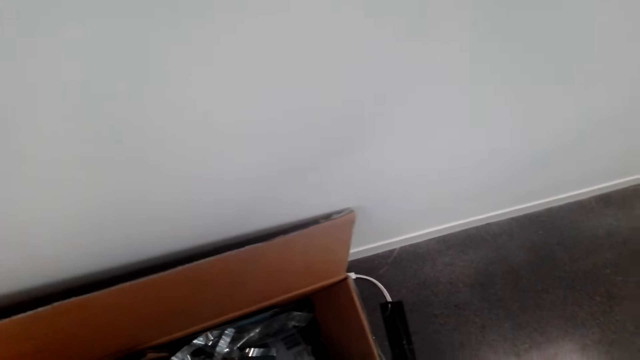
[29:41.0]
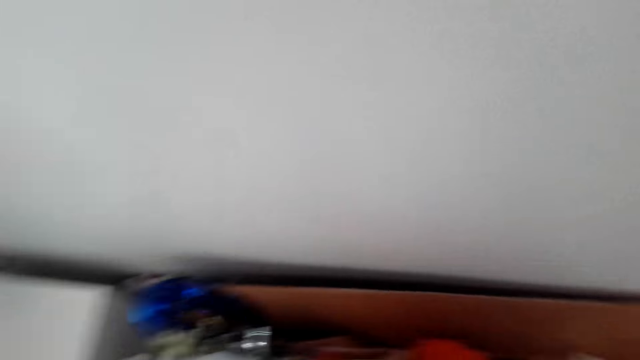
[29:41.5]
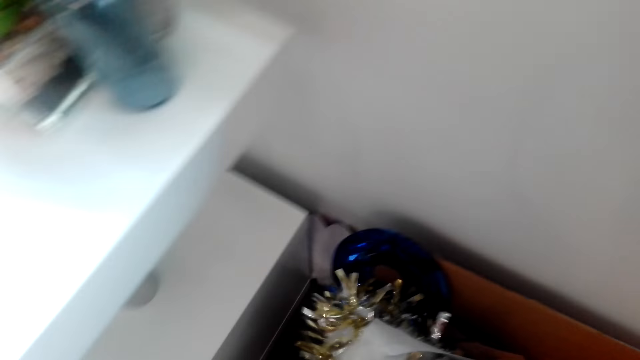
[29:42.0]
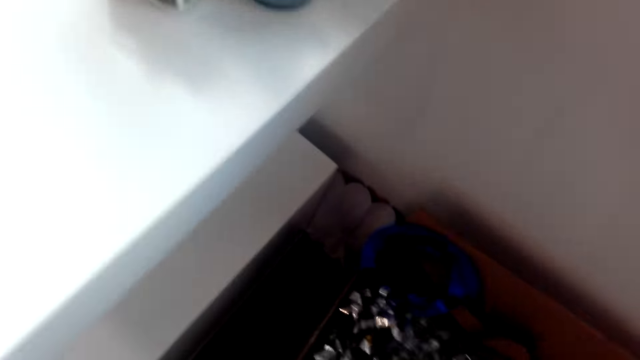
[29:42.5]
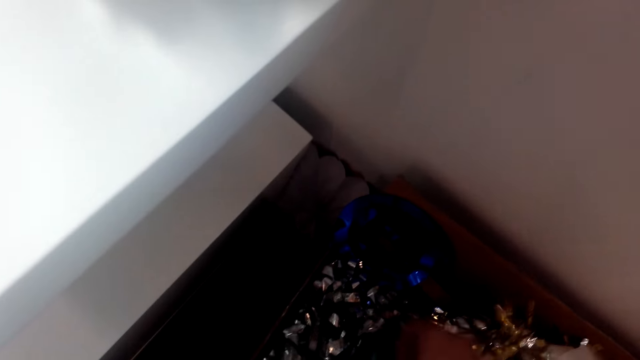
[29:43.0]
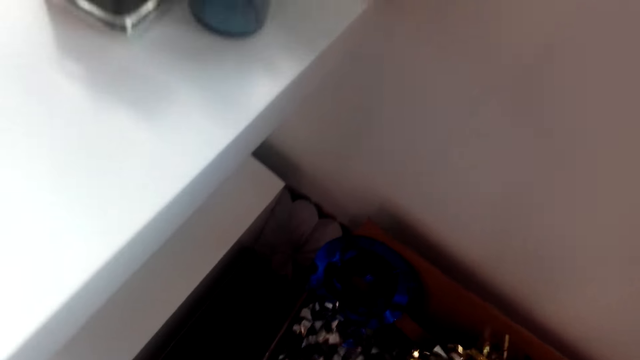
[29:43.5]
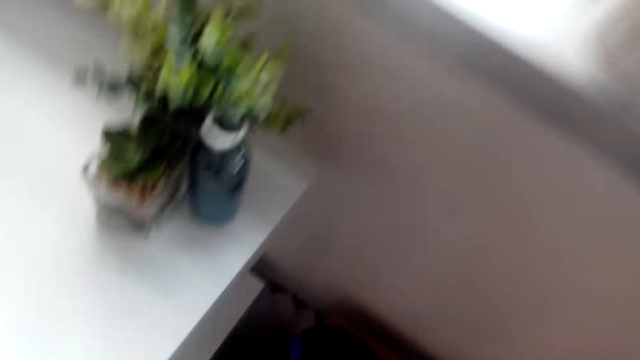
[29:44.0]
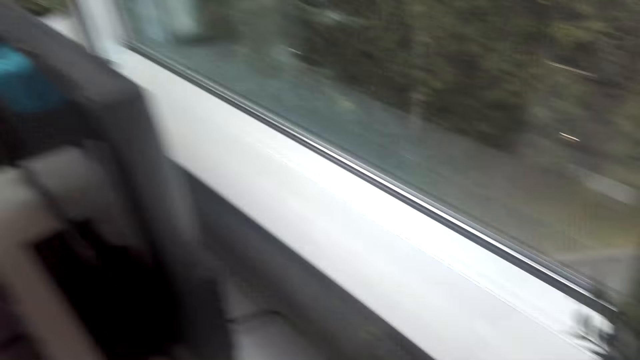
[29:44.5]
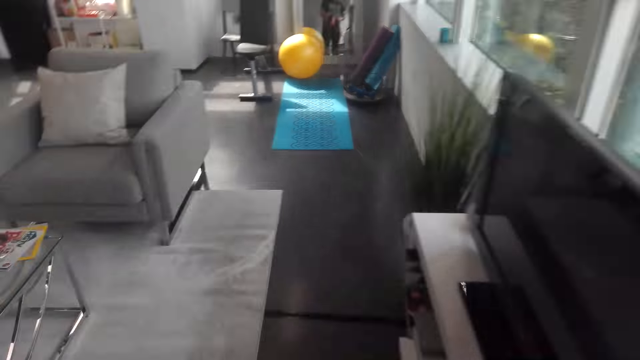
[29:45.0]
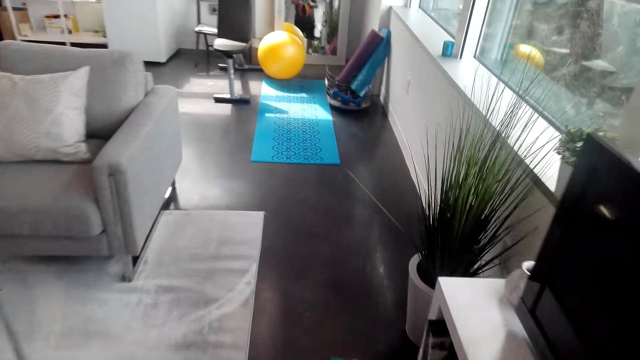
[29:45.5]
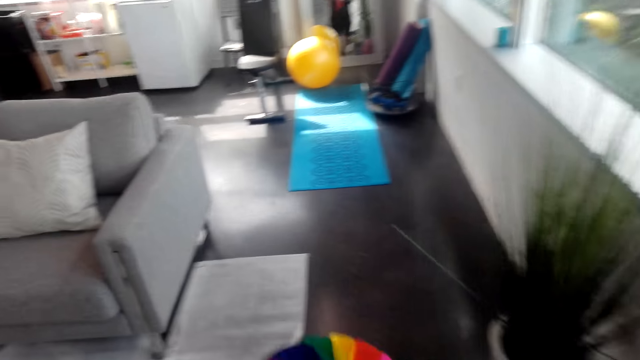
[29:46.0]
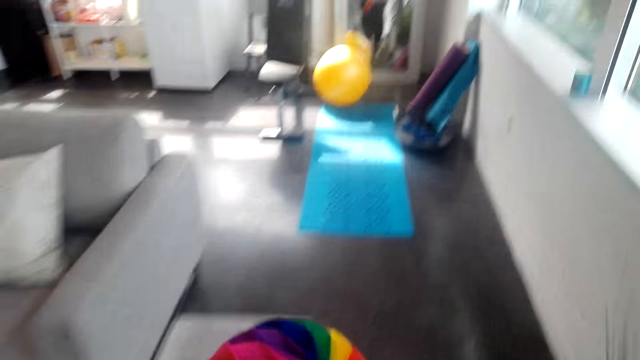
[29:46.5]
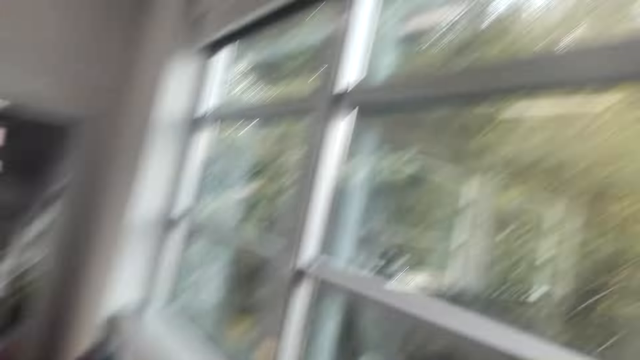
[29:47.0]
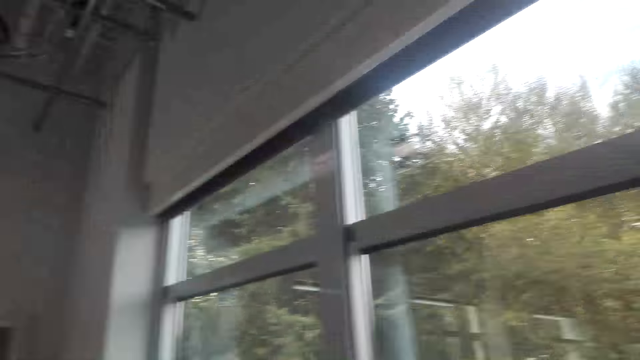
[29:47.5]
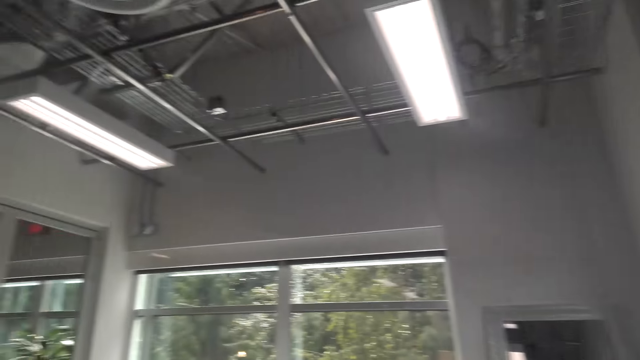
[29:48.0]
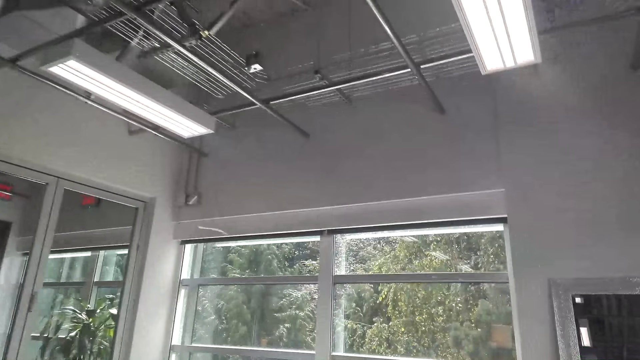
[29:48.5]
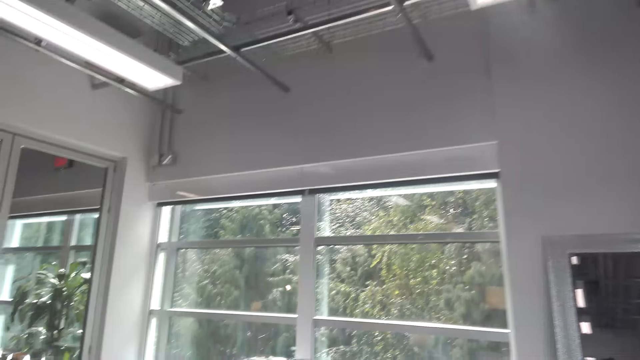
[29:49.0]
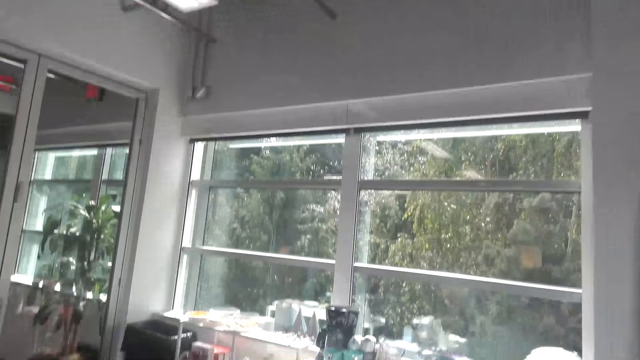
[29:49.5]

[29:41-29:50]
The camera wearer walks around the room. They lift up the decorative ribbon. They walk around the room.

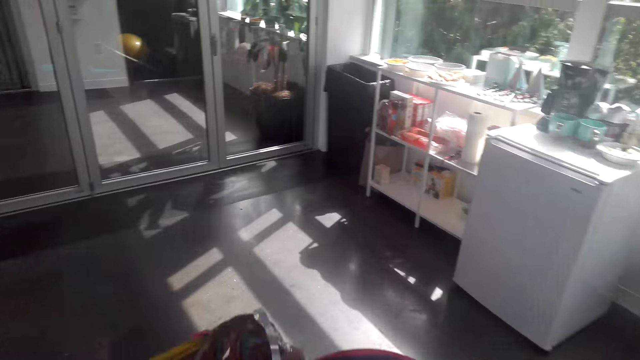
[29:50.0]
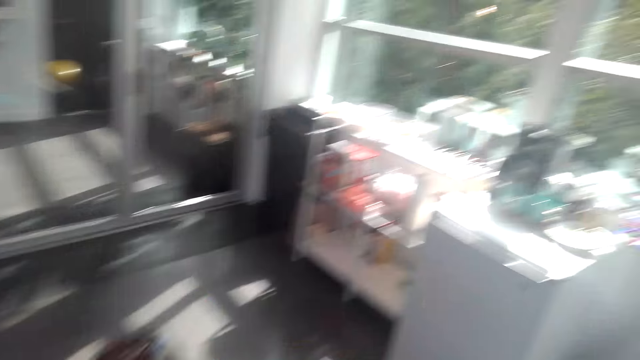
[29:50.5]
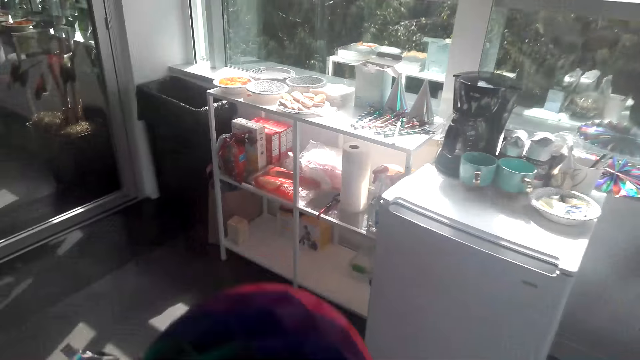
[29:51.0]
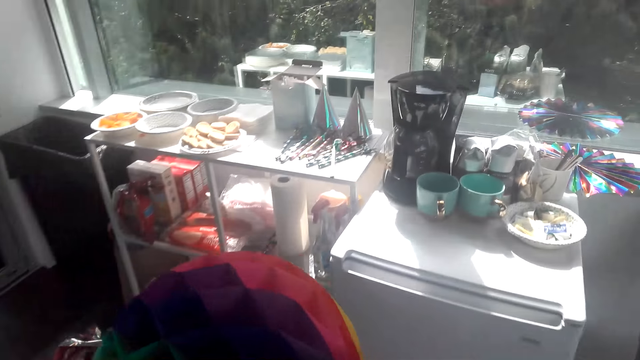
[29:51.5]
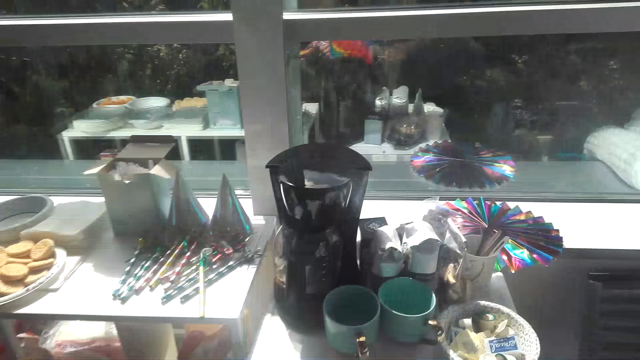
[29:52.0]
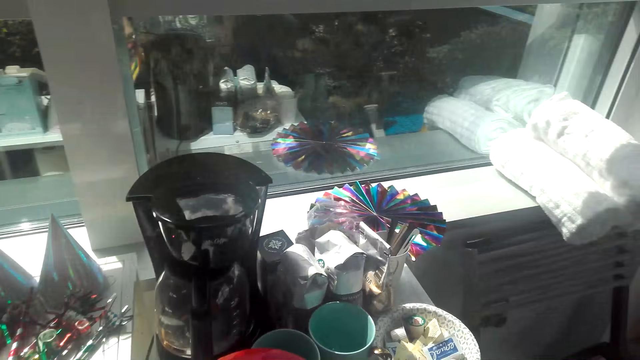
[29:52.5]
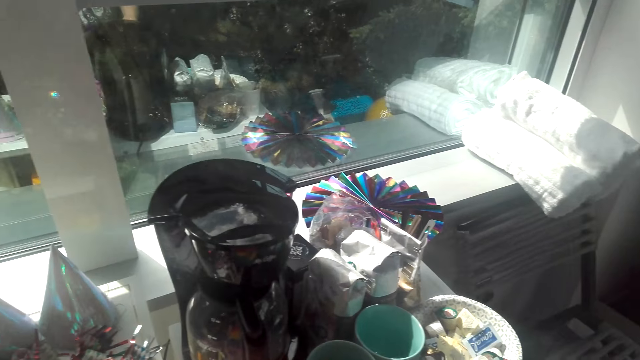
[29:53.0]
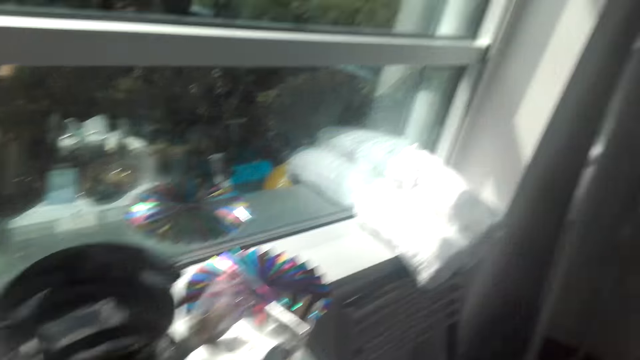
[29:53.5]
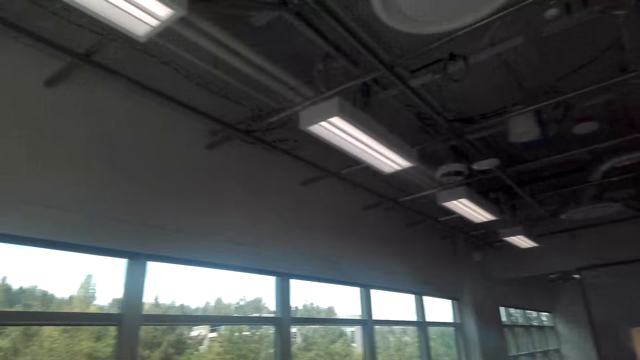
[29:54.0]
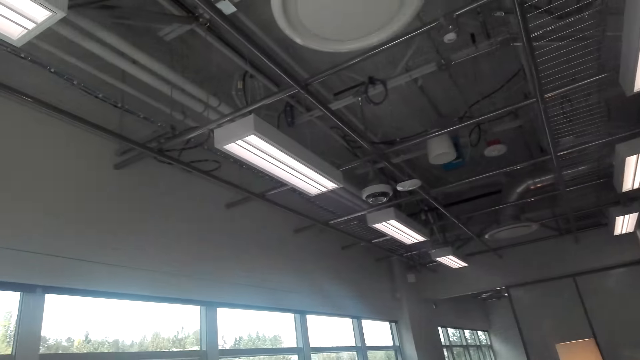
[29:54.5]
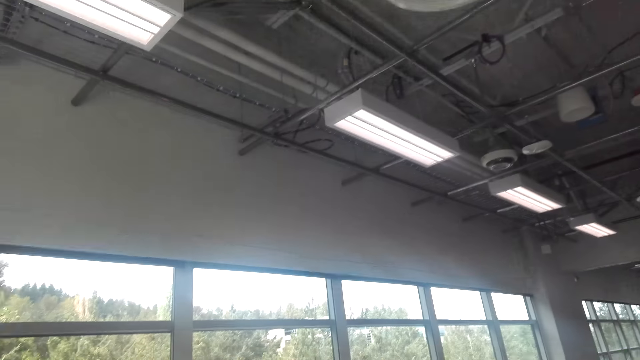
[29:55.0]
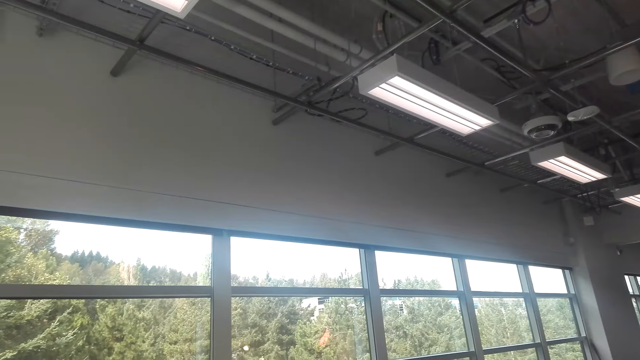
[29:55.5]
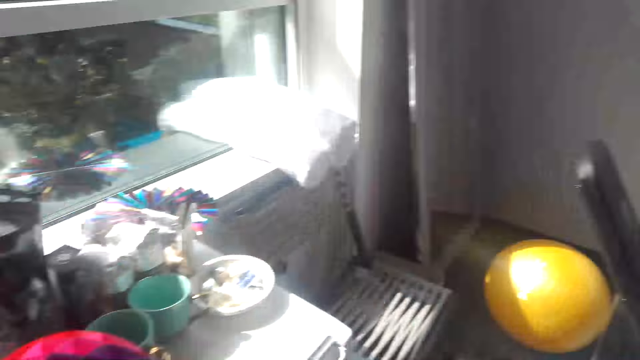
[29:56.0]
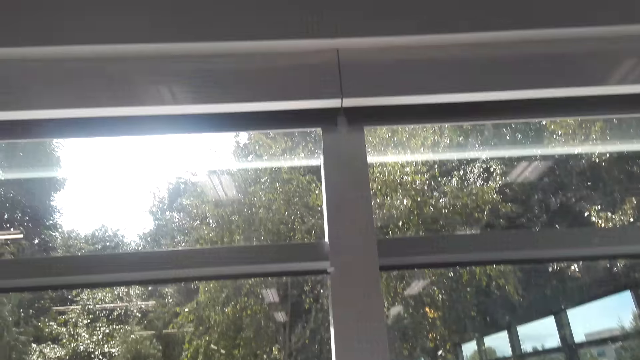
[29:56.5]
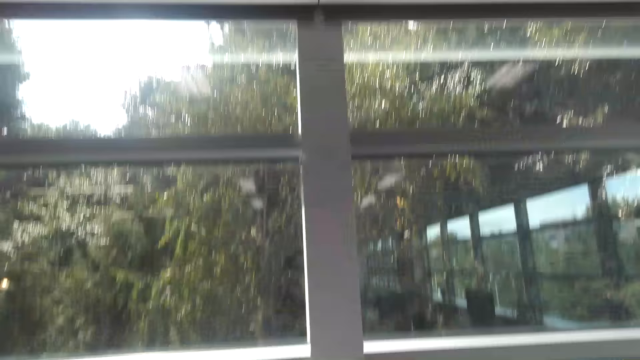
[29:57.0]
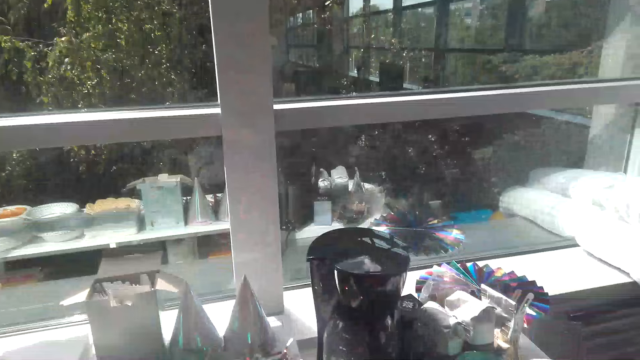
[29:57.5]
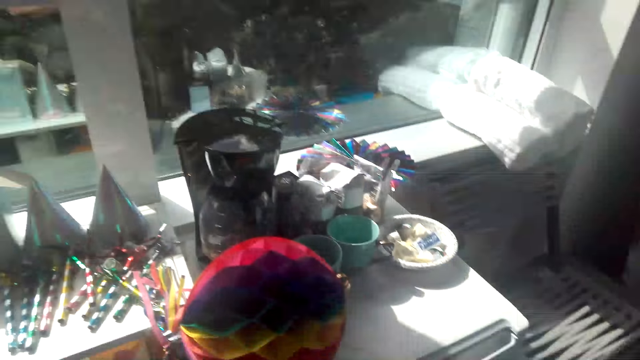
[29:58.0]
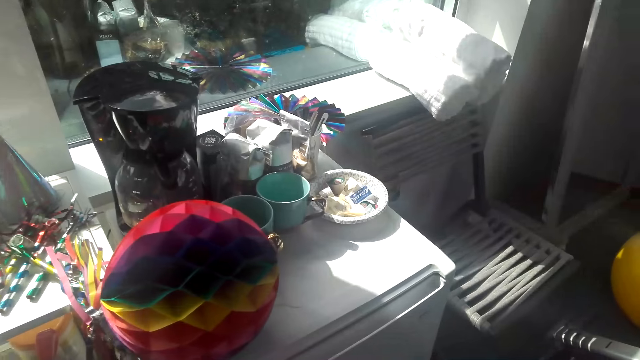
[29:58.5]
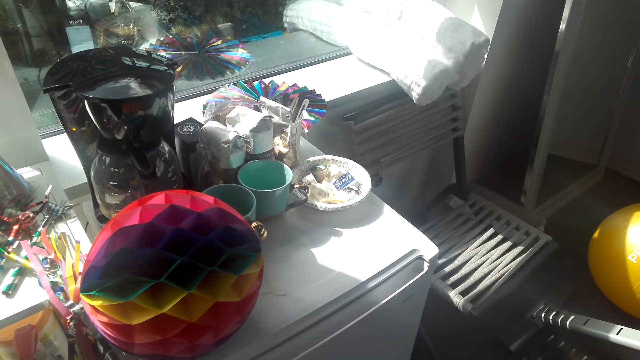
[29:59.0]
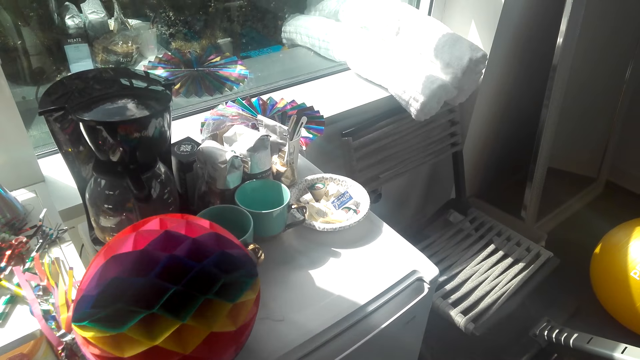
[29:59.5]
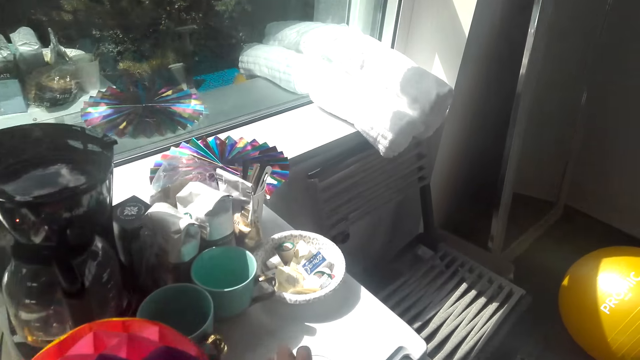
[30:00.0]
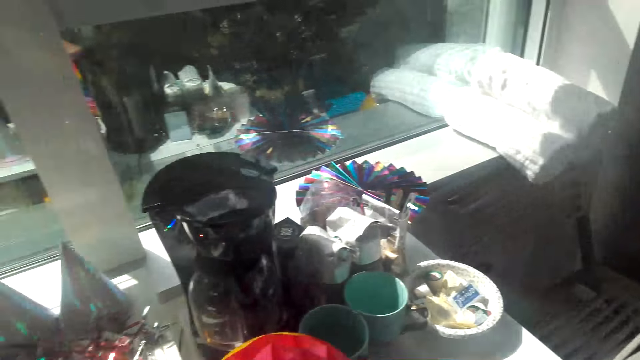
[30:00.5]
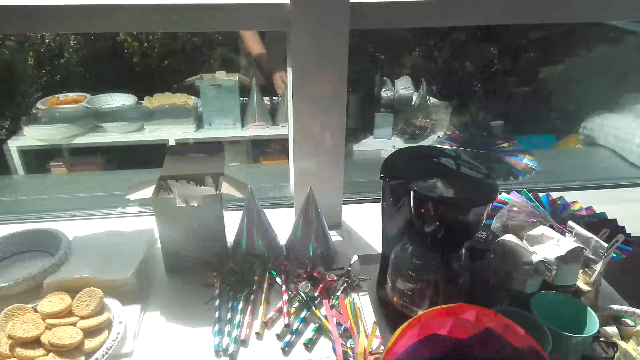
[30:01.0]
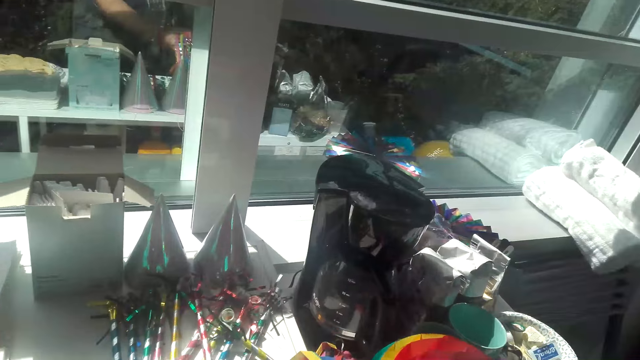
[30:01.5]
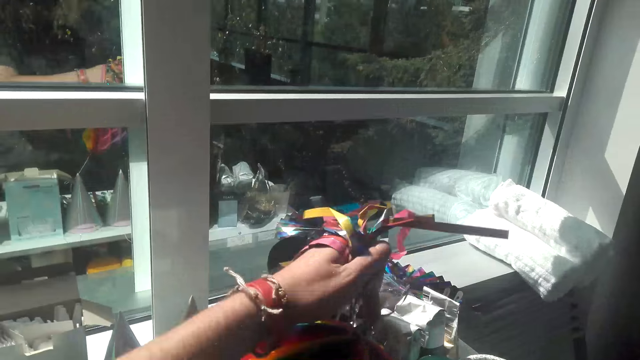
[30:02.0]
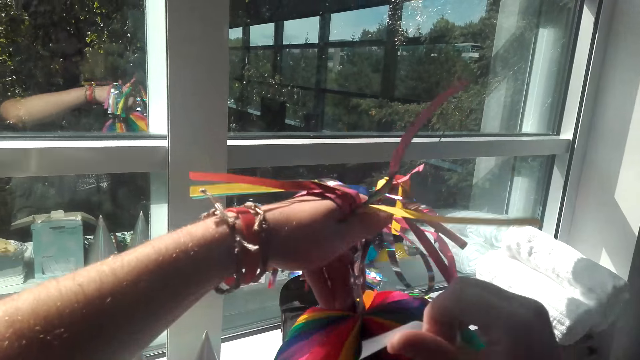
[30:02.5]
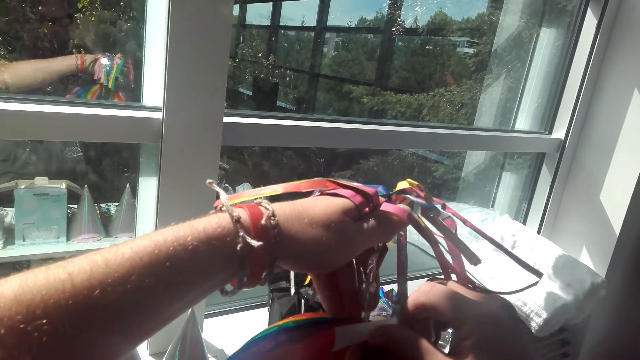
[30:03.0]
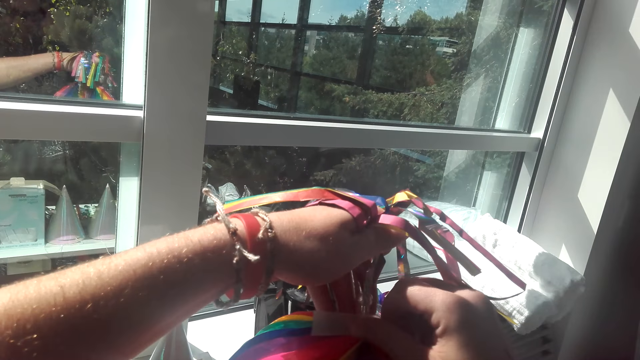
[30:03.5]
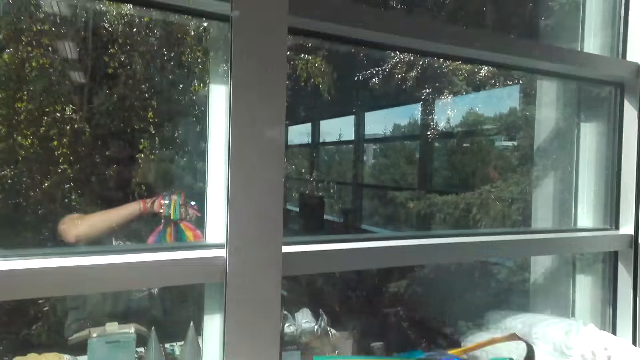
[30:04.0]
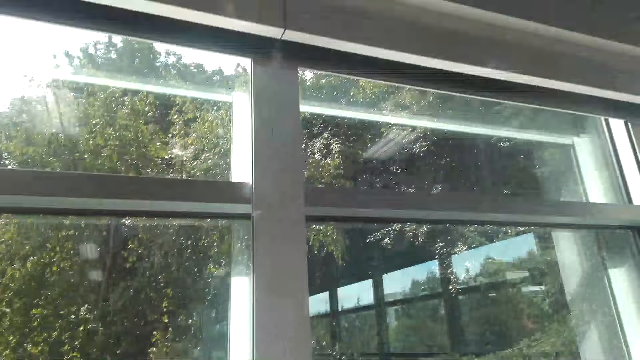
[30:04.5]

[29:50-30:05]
The camera wearer lifts up the decorative ribbon. They place the decoration on the table. They walk around the room. They look around the house. They lift up the decorative ribbon from the table.
